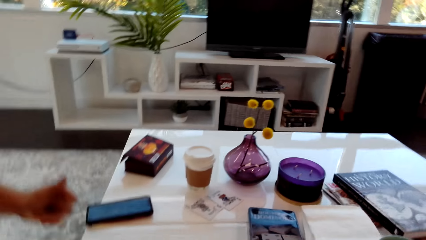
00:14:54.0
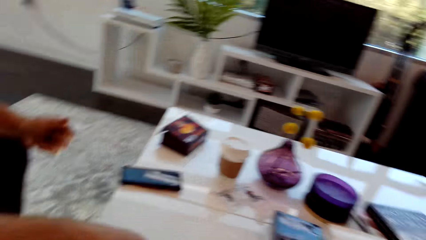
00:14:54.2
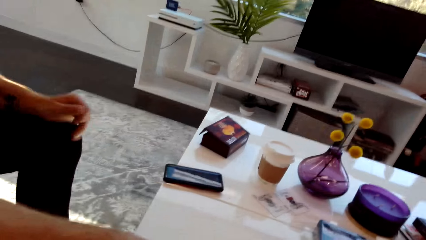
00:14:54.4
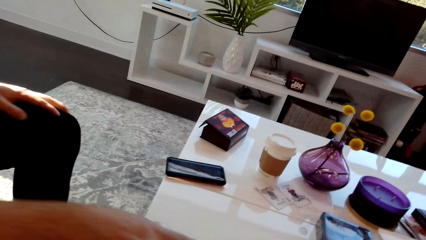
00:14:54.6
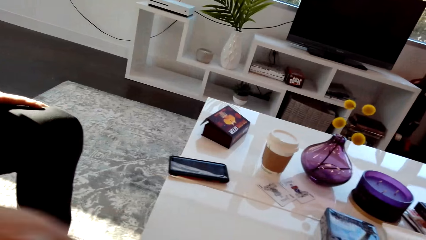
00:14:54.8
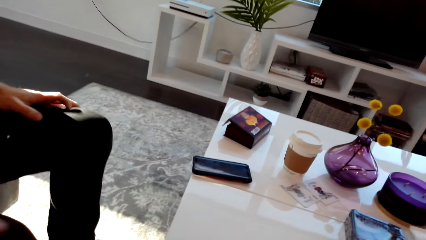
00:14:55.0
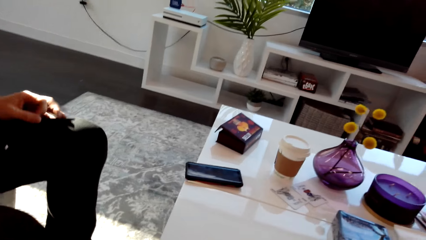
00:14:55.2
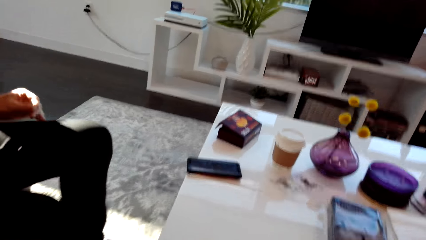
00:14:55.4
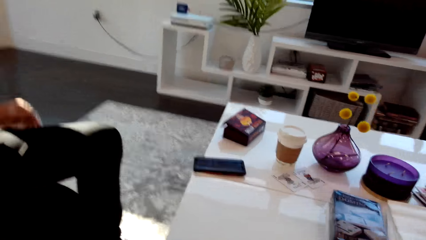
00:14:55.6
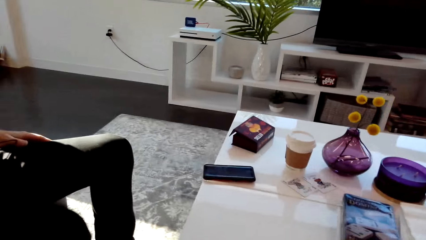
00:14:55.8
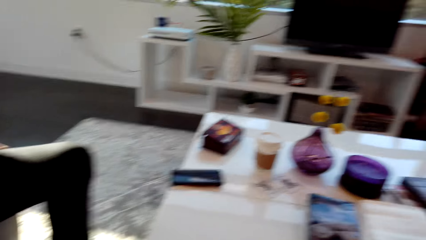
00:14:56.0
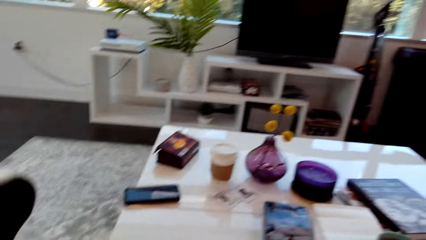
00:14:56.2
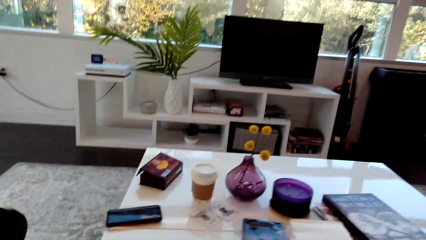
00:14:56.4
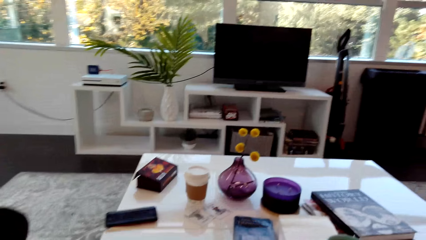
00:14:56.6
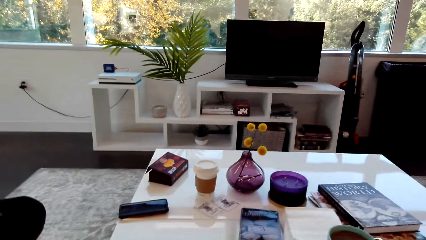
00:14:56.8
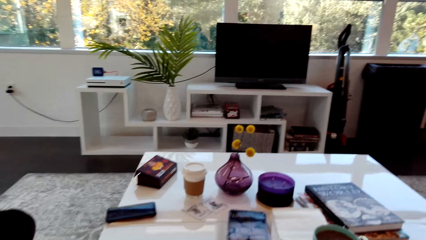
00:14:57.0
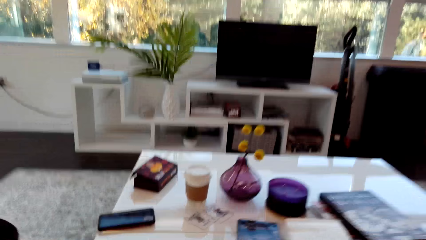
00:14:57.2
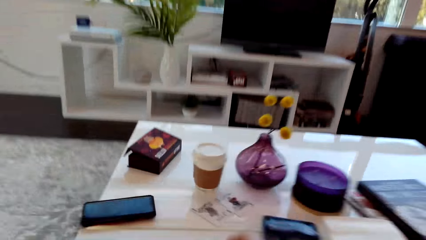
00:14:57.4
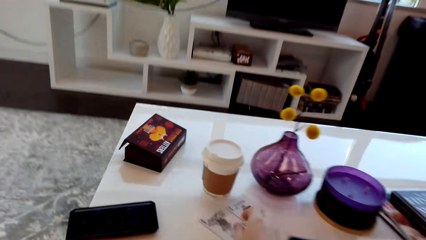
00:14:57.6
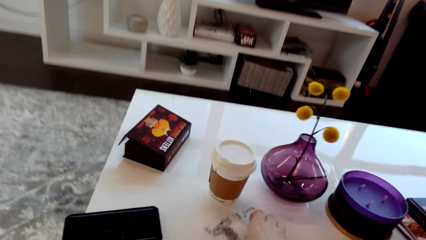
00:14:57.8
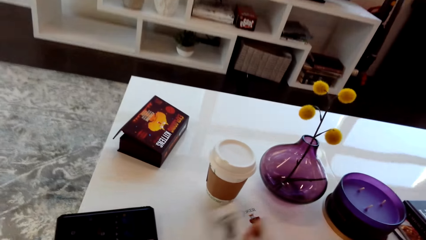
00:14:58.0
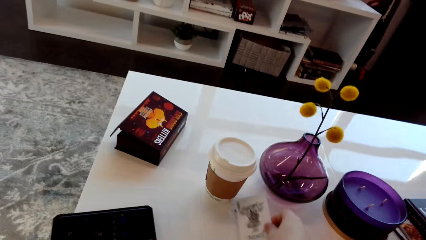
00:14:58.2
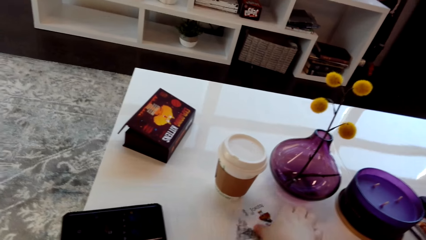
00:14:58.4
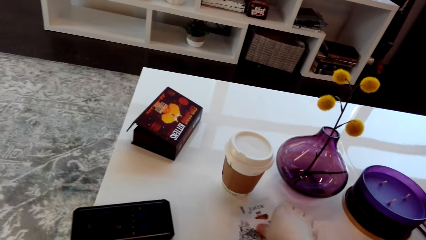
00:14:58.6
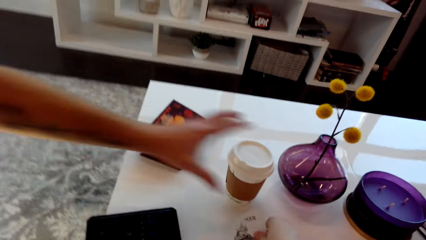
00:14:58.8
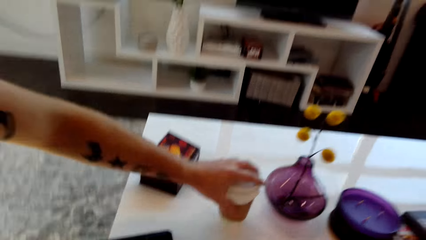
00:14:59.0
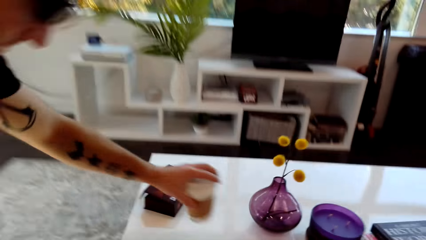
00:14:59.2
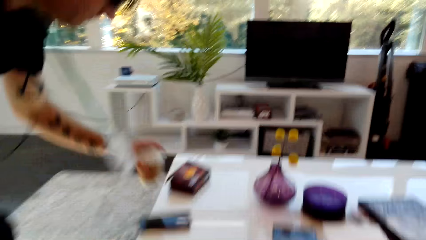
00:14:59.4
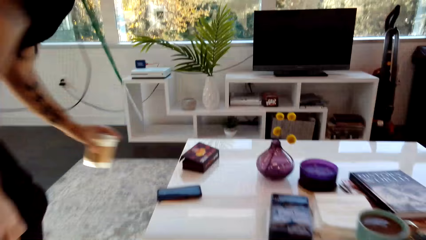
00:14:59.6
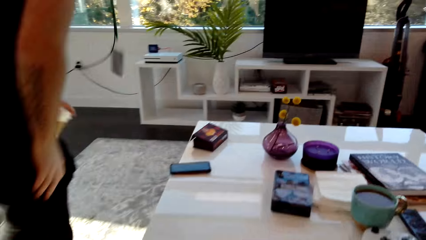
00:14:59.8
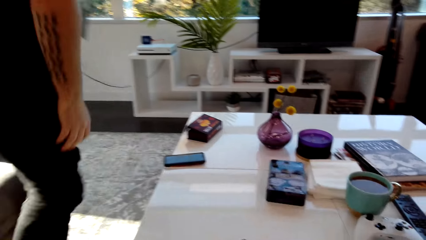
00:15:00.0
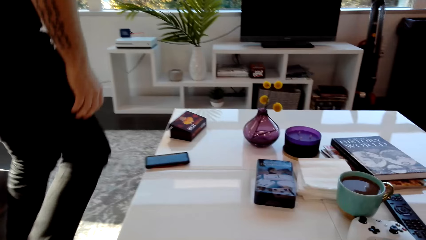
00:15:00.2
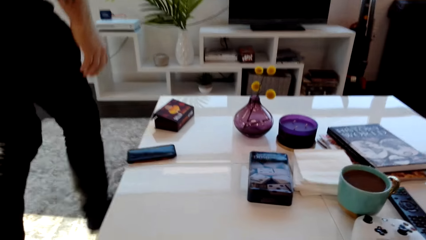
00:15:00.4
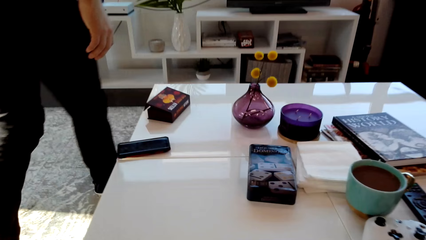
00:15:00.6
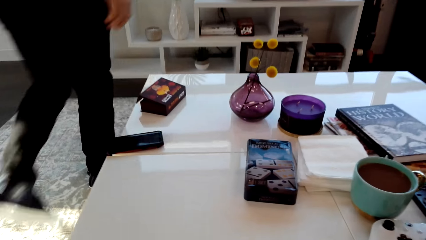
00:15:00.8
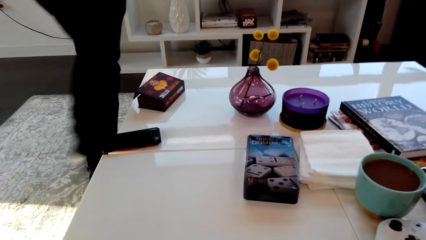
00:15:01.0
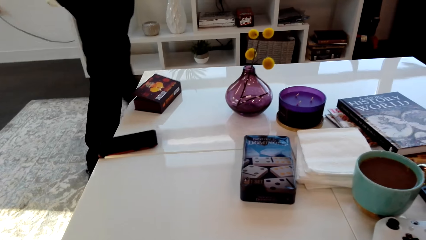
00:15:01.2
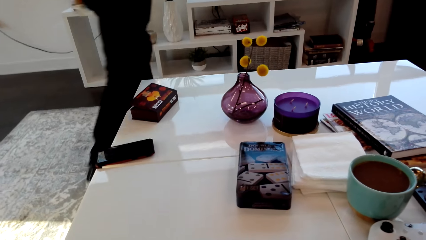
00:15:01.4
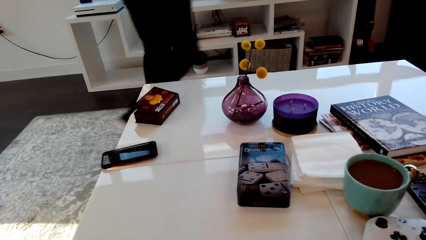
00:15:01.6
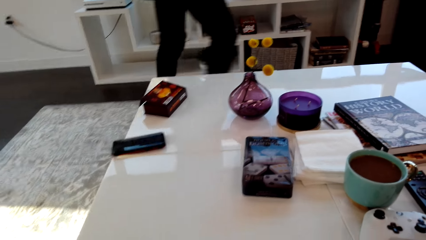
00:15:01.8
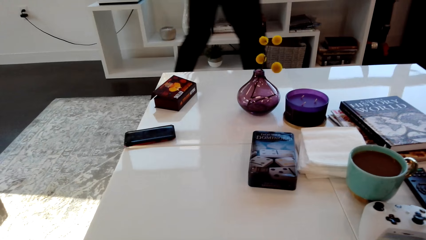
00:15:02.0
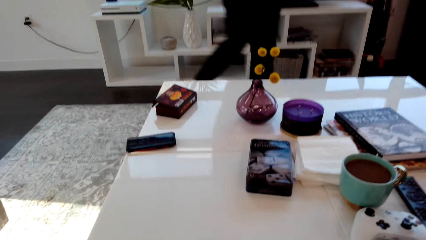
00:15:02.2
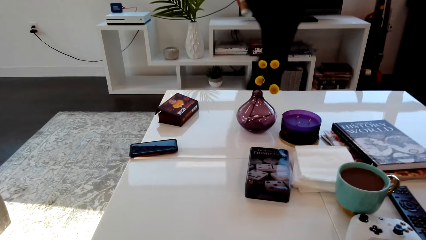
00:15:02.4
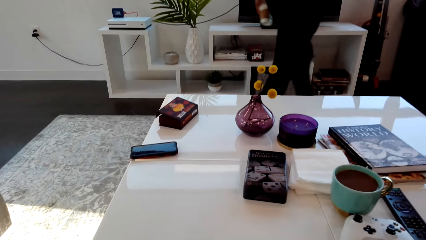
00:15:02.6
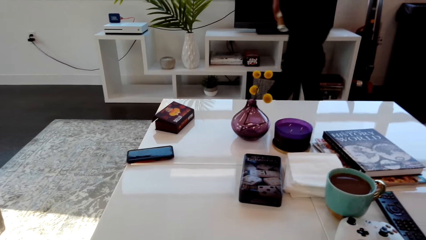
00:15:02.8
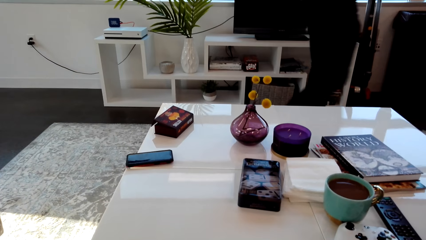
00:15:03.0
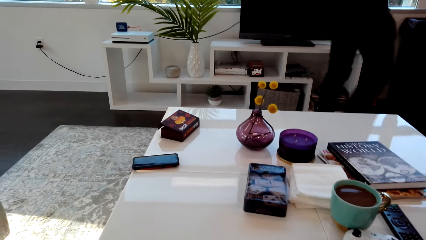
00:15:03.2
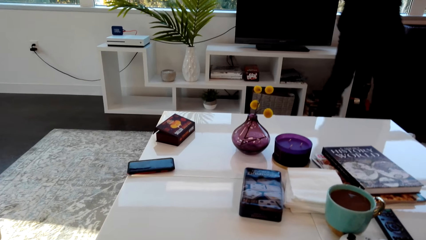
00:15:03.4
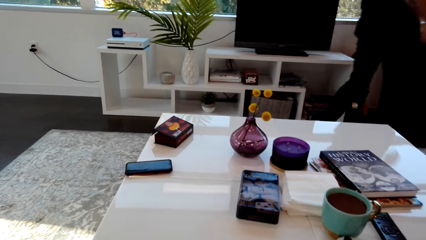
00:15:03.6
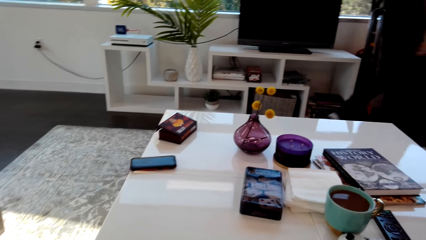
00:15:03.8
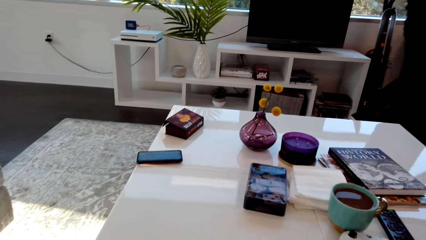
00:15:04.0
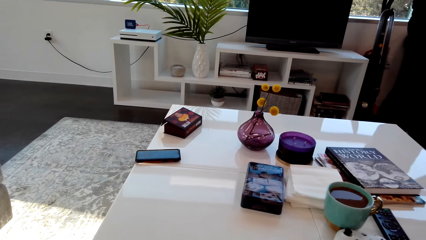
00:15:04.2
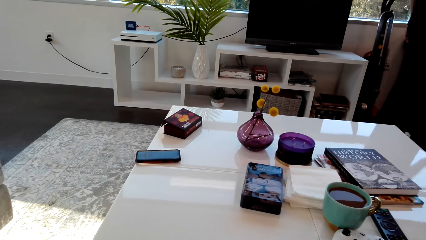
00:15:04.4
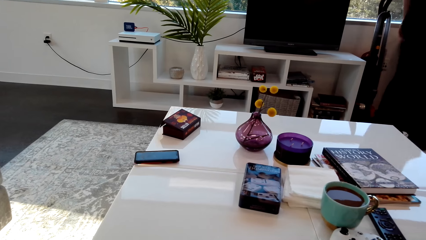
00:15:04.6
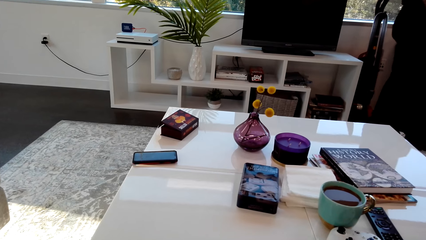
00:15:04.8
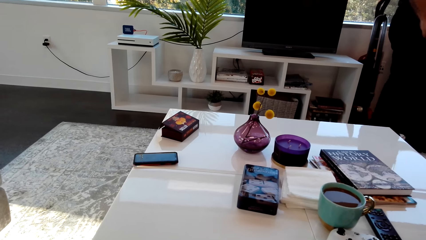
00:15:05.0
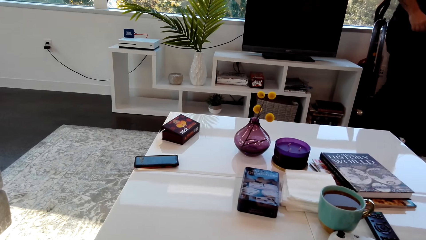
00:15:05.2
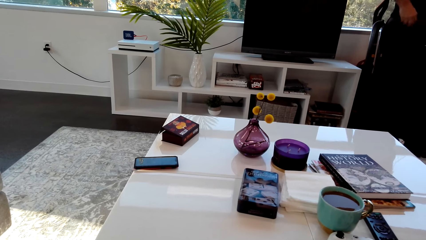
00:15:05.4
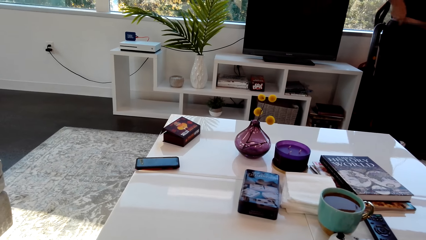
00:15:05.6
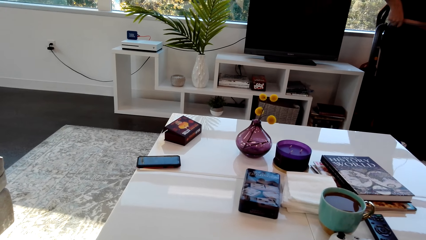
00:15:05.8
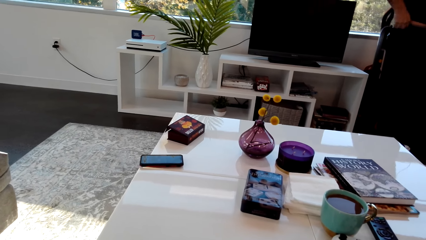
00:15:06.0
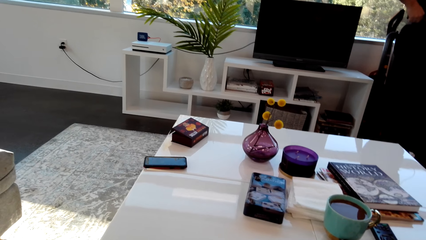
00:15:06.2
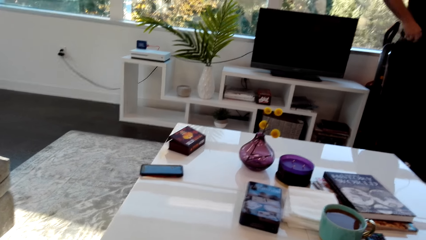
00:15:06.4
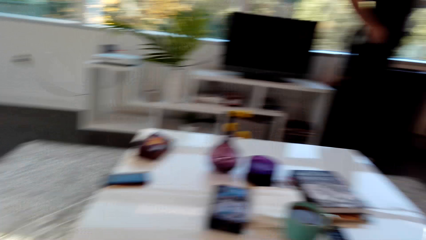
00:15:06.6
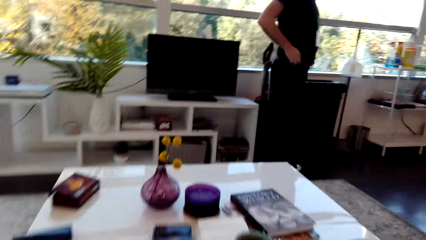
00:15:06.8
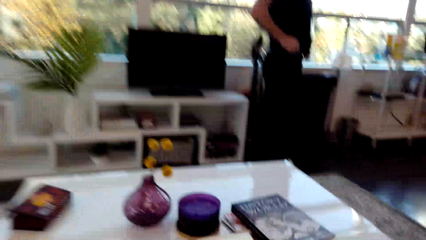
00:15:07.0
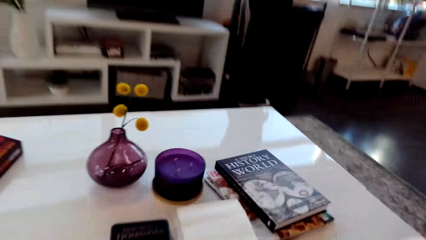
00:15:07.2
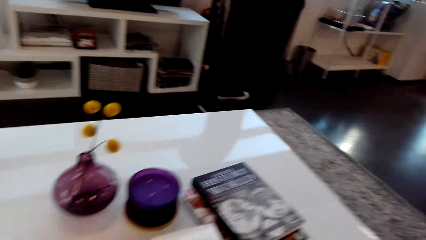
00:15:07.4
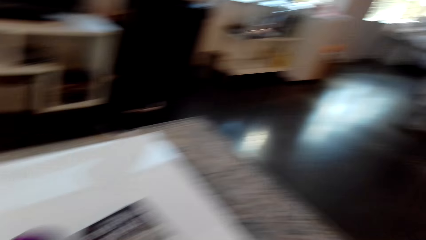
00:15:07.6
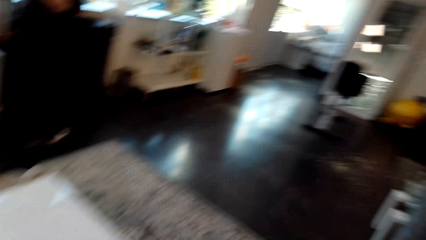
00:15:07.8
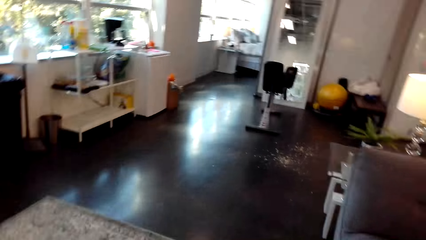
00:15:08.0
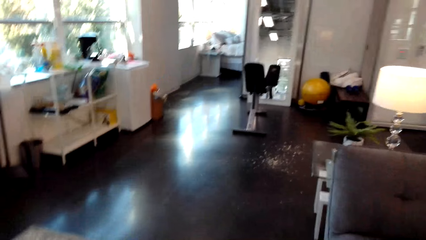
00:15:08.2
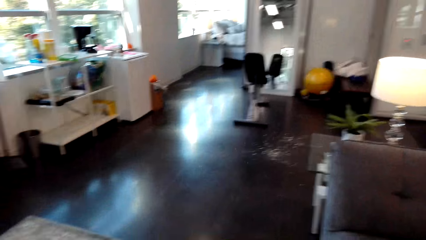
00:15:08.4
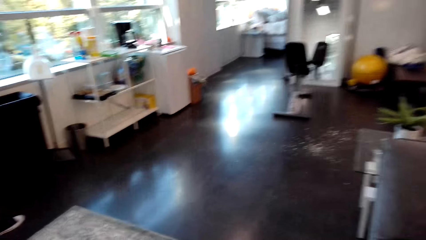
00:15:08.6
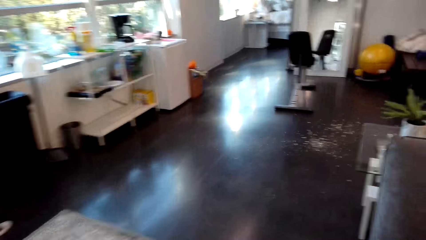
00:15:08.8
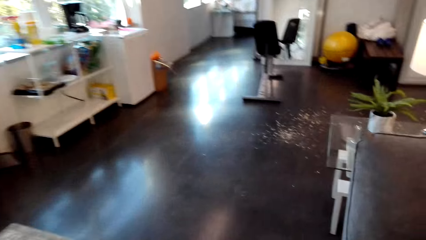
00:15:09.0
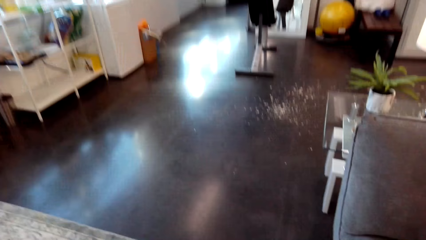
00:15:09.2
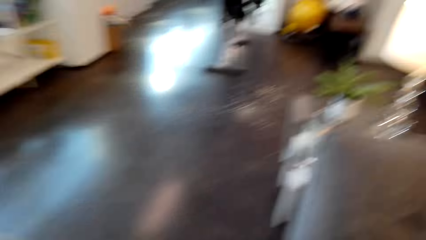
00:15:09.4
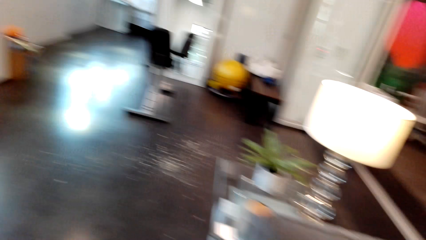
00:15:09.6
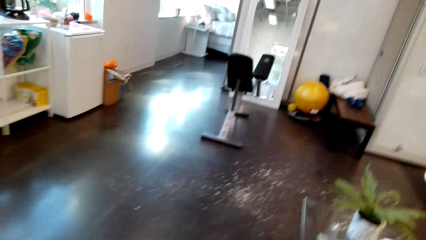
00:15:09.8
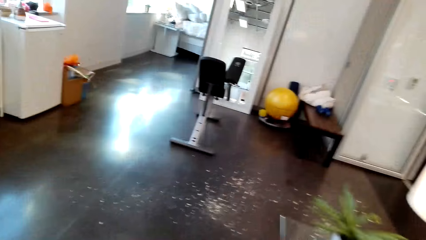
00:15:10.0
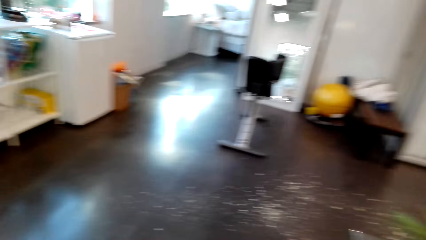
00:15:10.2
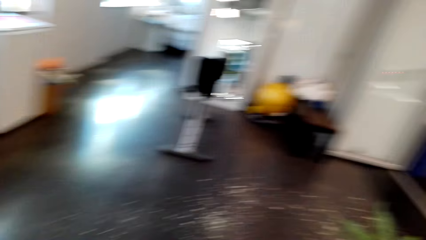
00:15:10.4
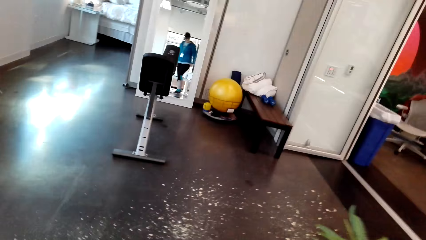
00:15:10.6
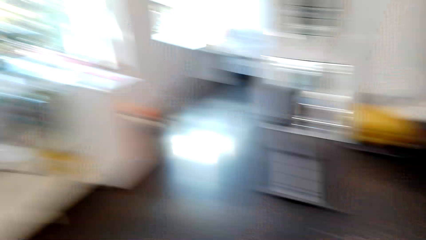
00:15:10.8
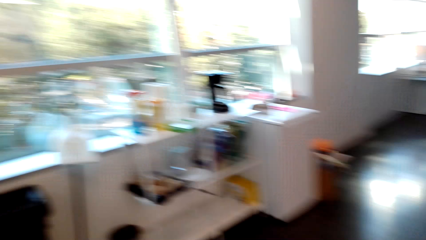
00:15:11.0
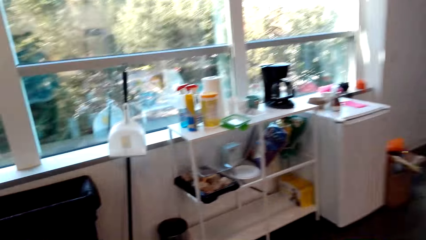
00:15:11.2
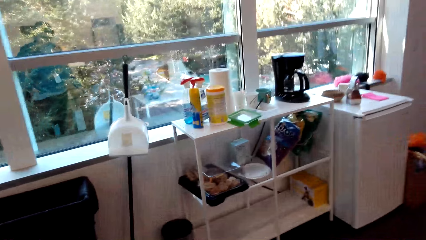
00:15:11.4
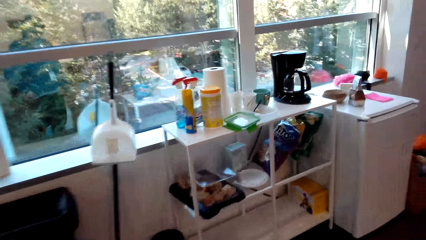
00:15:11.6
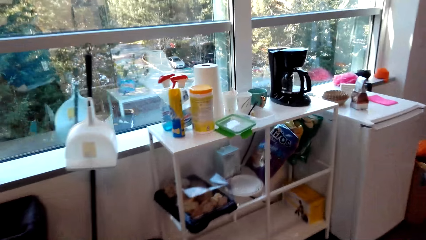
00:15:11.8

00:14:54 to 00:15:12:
A man touches his lap. The camera wearer speaks. They collect the cards on the table and grab the cards. The man picks up a coffee cup from the table, stands up, walks forward in the room and adjusts his garments. The camera wearer speaks and stands up. They walk forward in the room.
